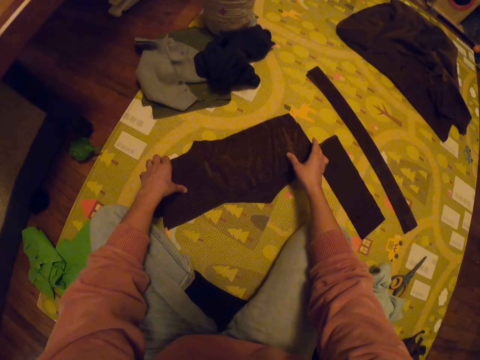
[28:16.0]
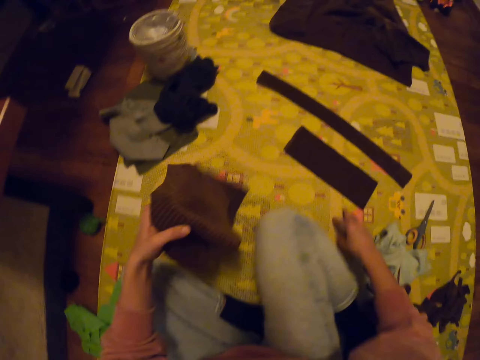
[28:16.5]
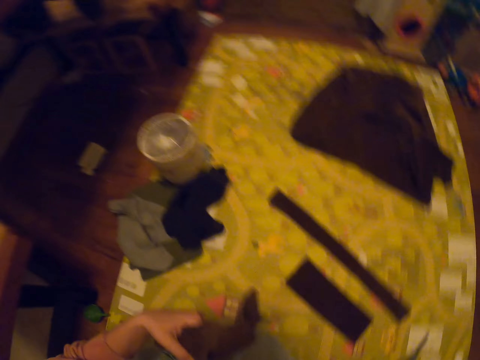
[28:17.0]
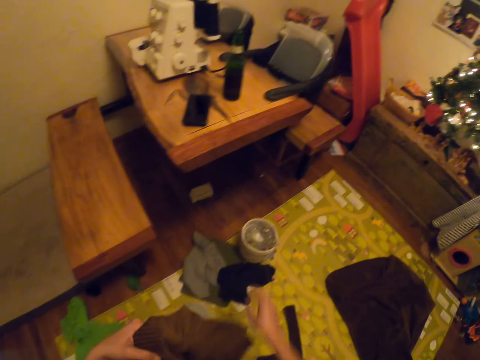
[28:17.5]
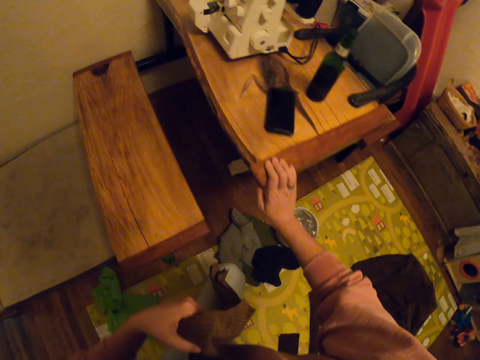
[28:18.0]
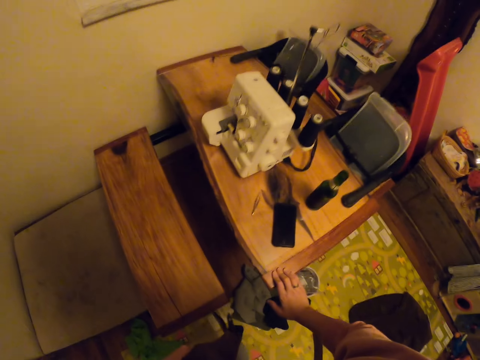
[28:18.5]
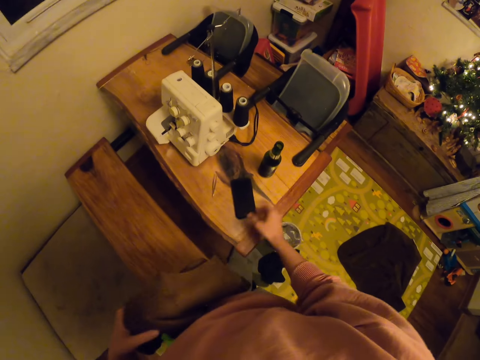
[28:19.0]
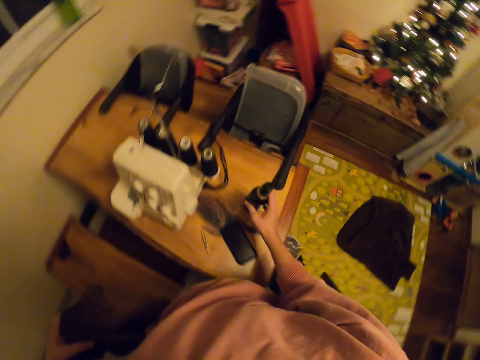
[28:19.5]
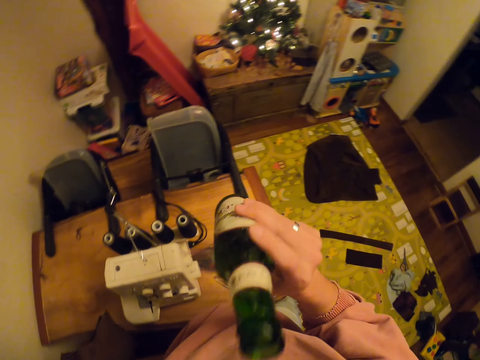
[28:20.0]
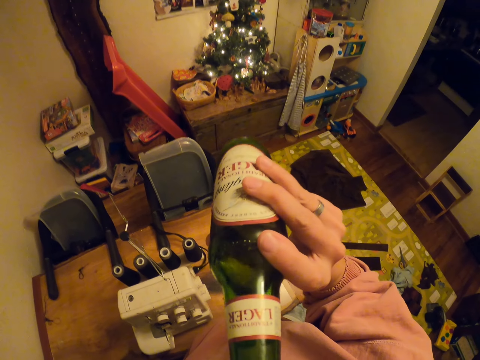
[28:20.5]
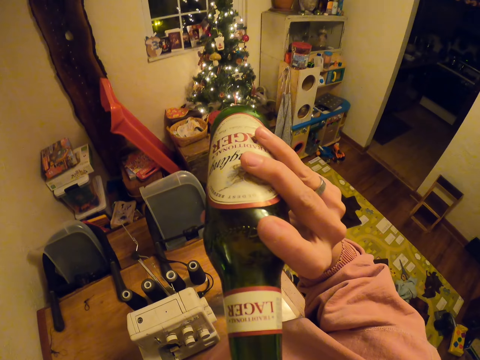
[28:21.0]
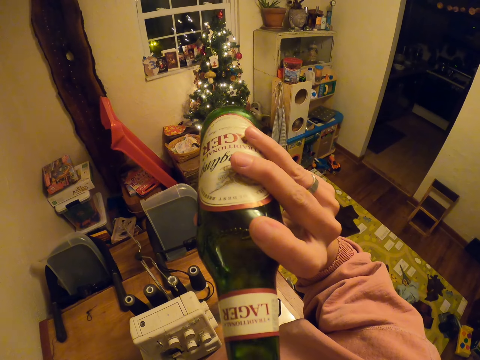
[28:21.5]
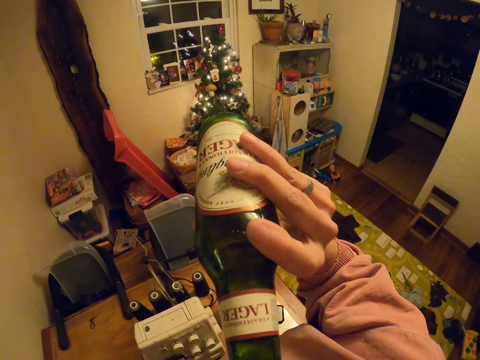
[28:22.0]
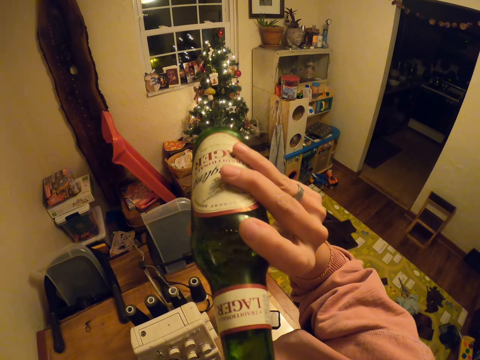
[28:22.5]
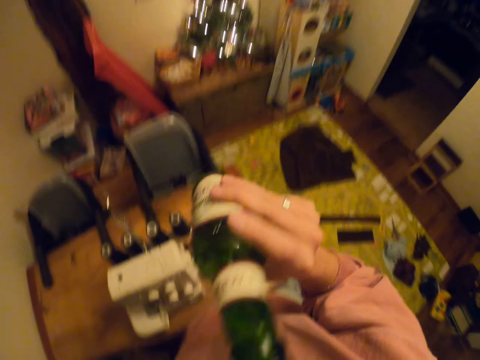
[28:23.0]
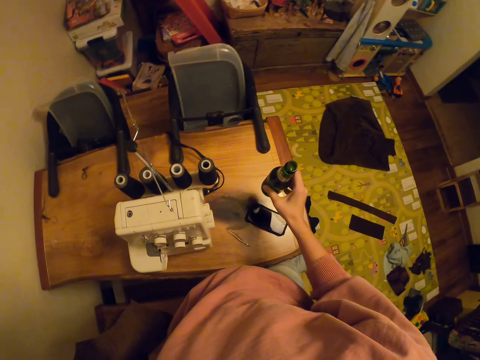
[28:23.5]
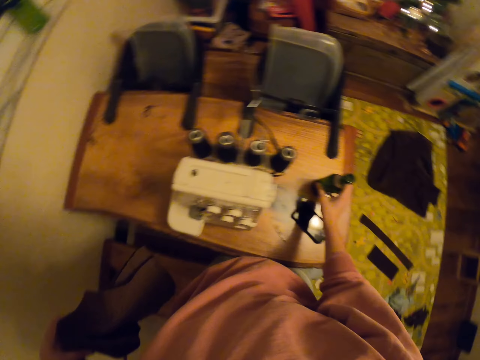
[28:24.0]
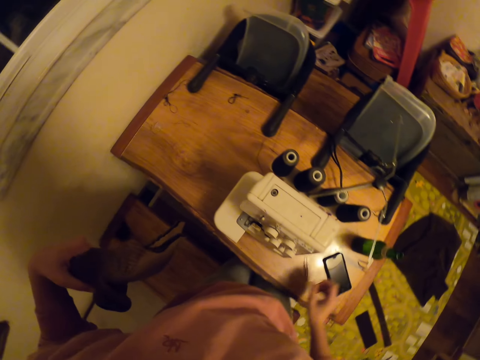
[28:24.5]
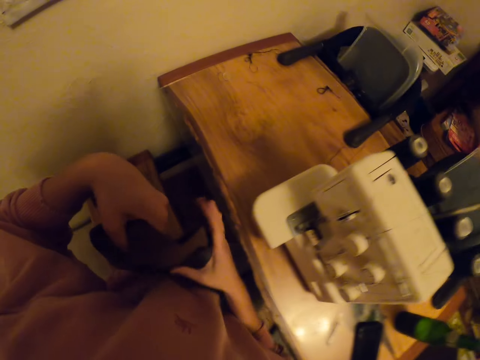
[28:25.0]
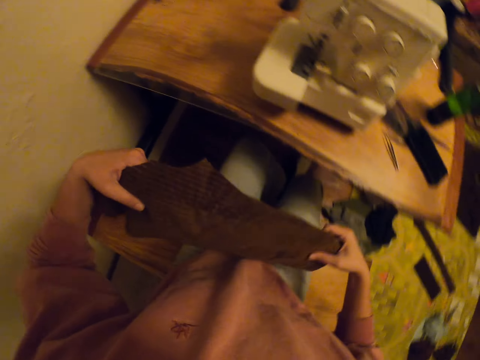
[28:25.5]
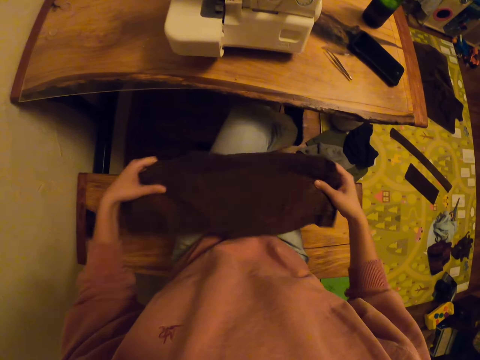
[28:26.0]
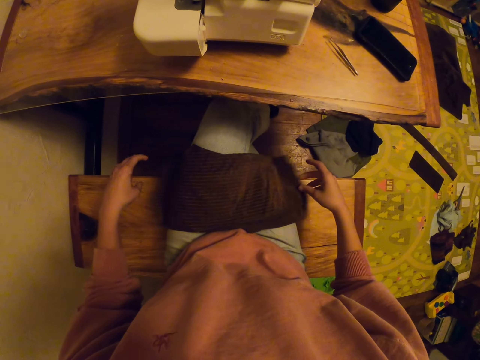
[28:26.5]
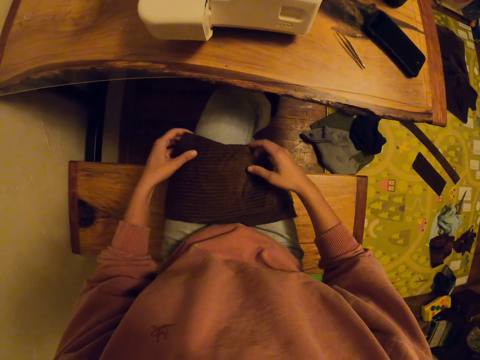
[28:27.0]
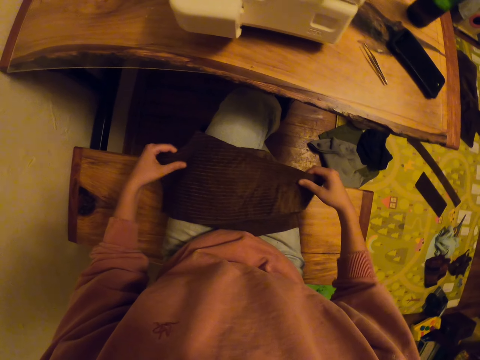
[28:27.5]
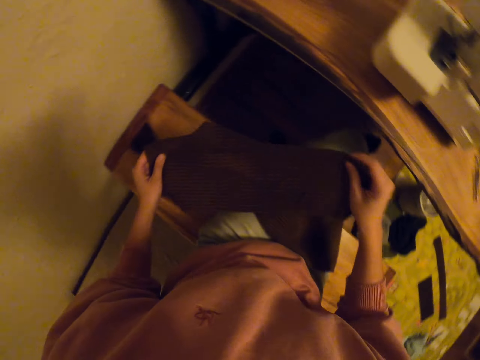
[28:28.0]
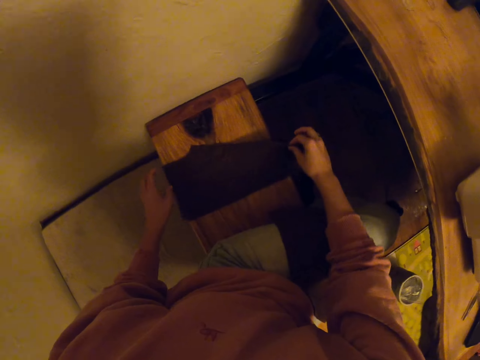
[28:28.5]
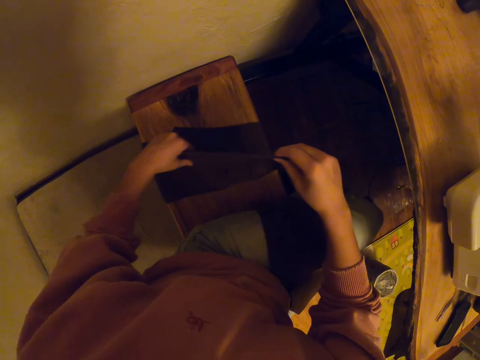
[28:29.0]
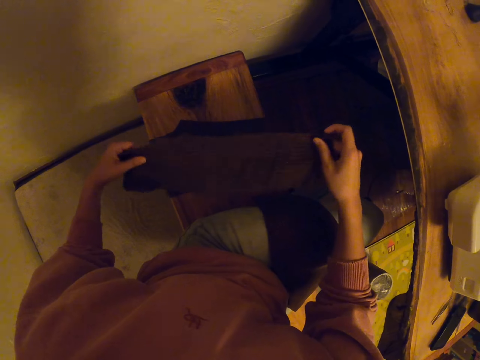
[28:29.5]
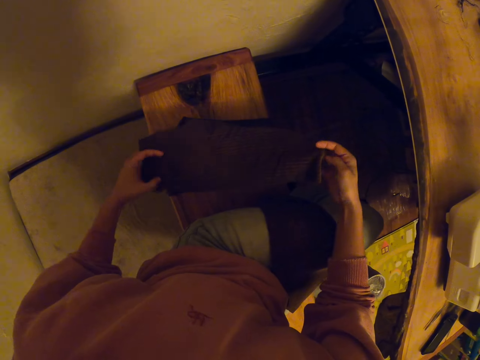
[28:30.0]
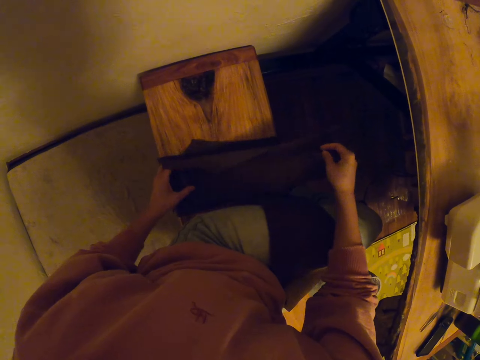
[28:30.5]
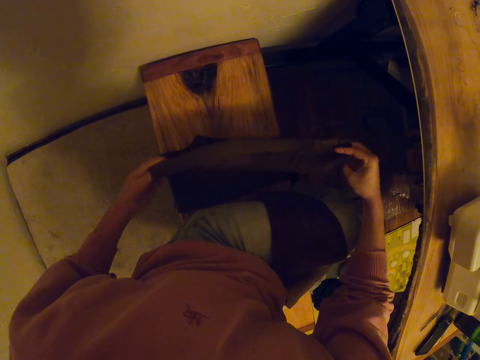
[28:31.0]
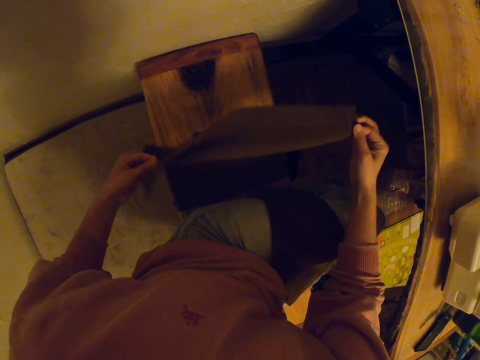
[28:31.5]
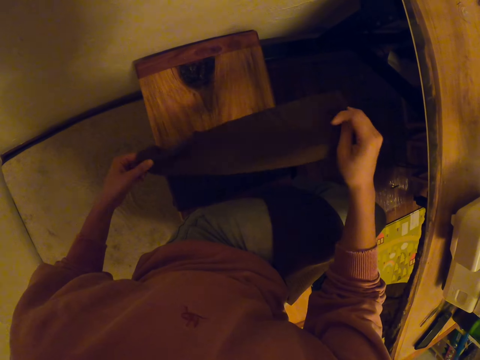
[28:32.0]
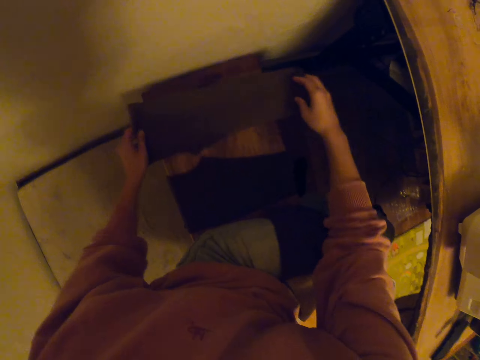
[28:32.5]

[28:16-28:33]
The camera wearer drops the fabric. They pick the fabric. They stand up from the mat. They touch the table. They pick a beer bottle. They drink the beer. They place the bottle on the table. They sit on the bench. They place the fabric on the thighs. They place another fabric on the bench.

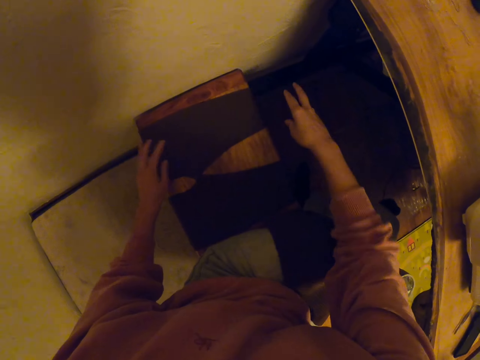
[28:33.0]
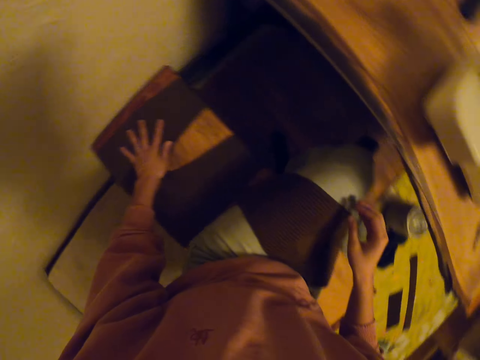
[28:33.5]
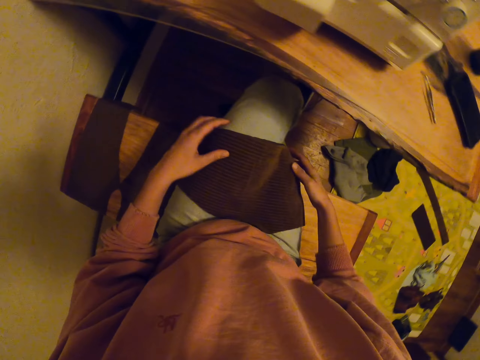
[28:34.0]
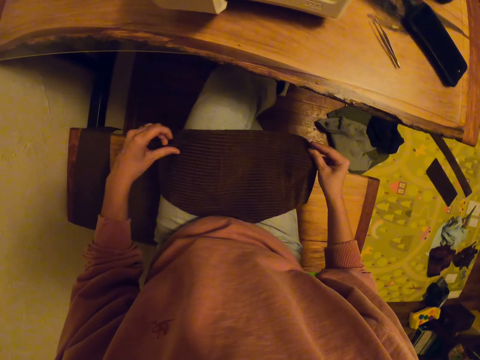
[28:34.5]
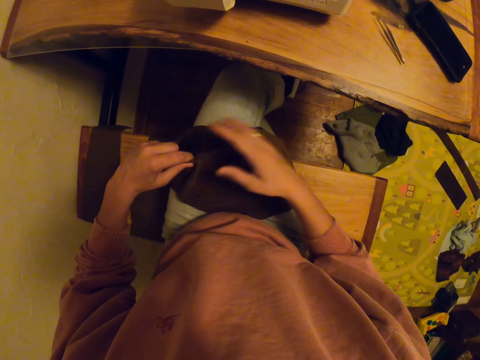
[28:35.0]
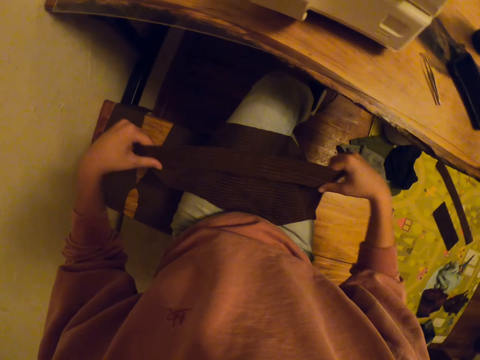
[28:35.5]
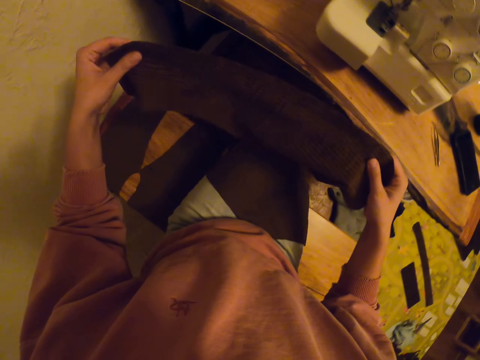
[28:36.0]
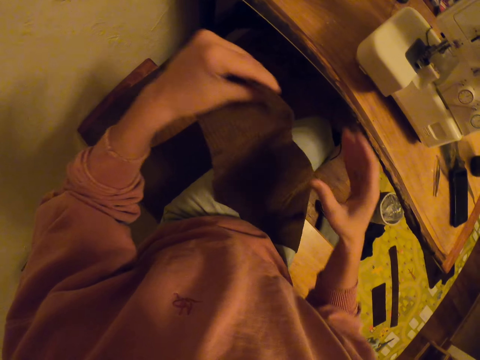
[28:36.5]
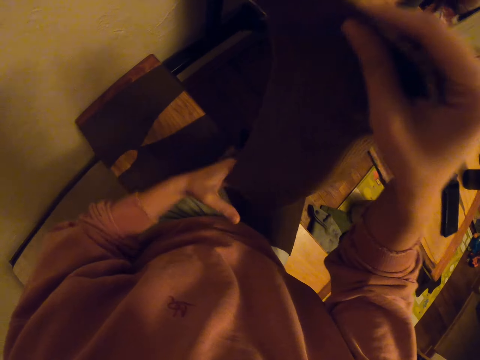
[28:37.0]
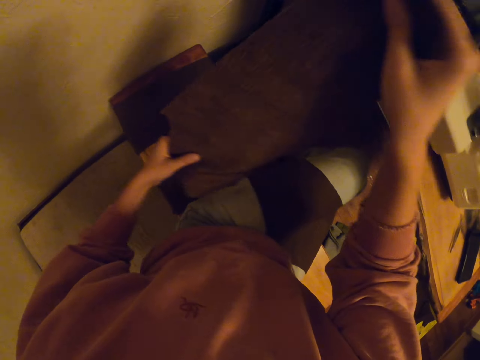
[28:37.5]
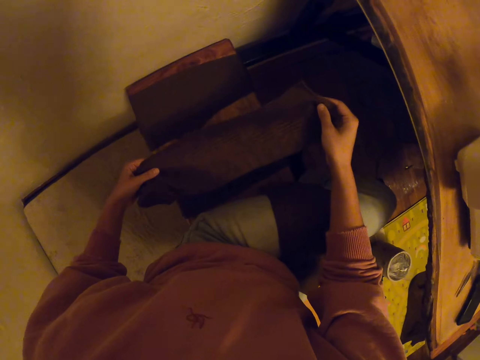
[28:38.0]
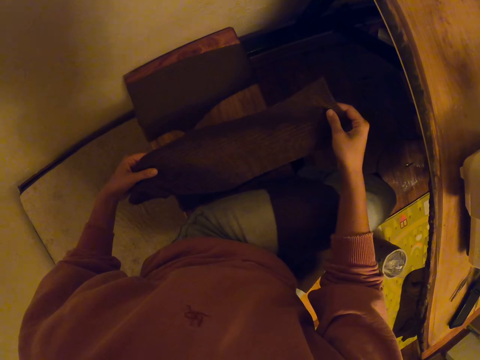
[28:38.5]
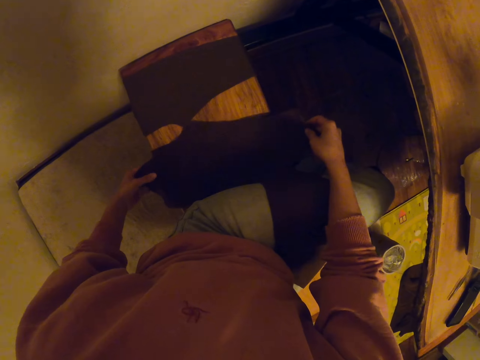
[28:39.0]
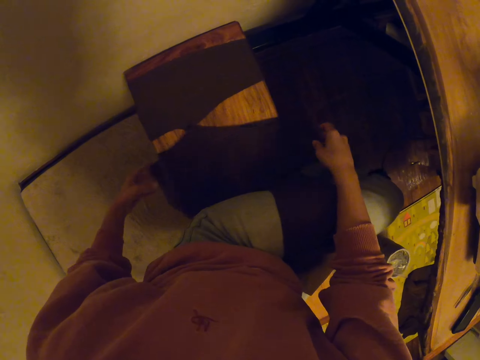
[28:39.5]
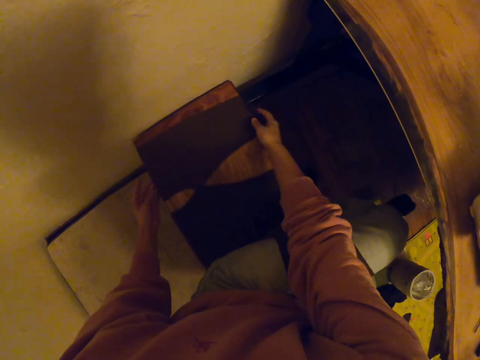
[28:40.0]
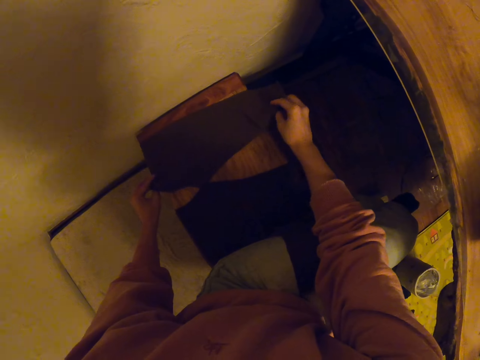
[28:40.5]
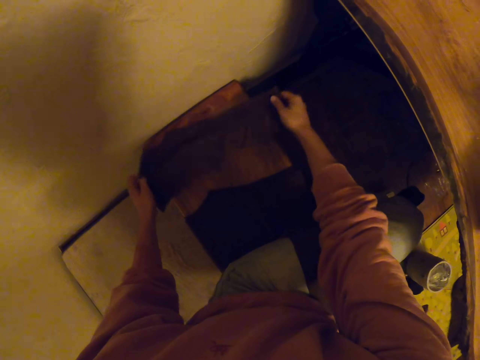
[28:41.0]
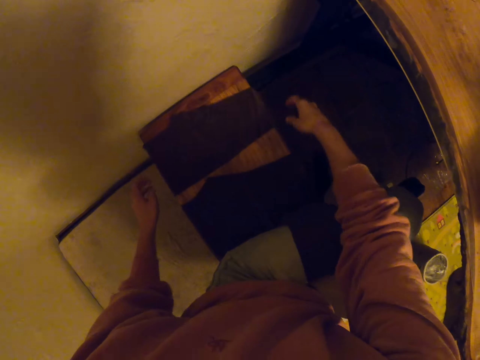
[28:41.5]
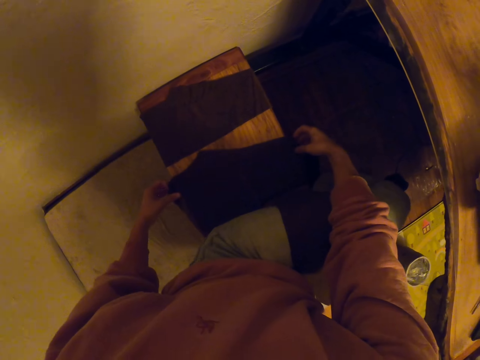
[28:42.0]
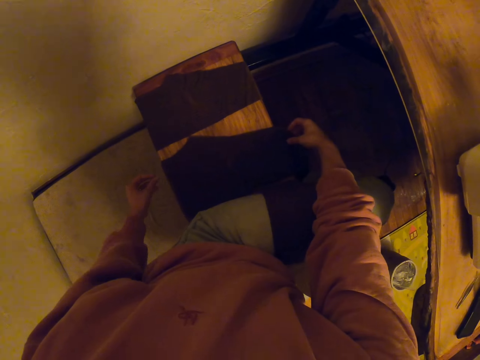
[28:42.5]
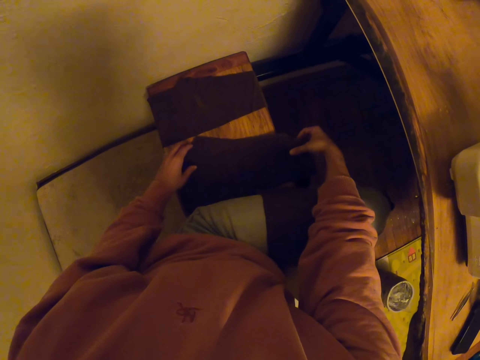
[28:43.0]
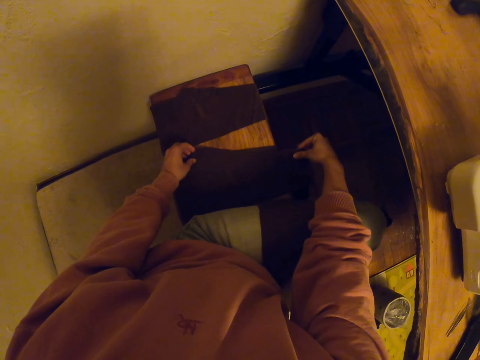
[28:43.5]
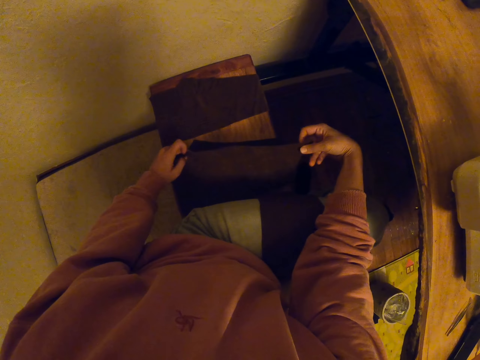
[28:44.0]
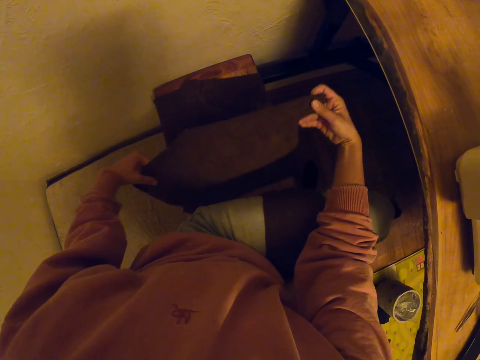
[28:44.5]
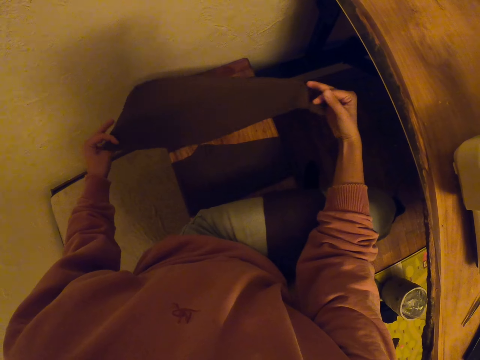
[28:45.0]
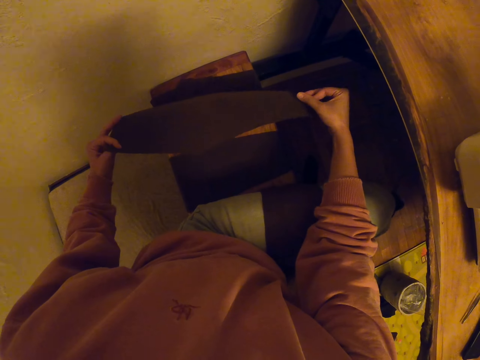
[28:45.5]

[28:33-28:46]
The camera wearer arranges the fabric on the bench.
